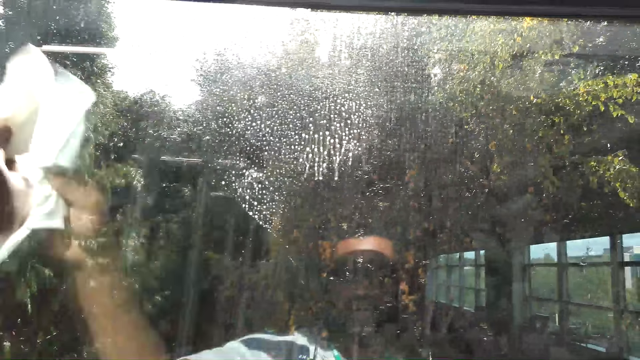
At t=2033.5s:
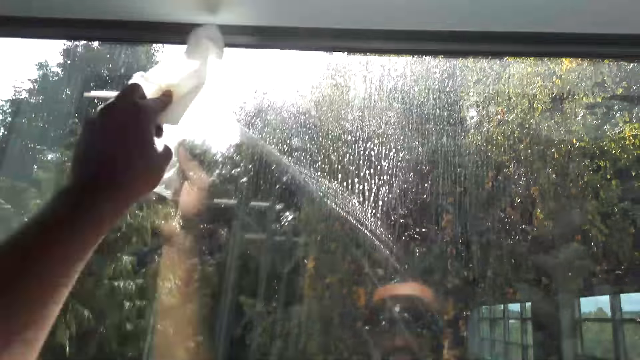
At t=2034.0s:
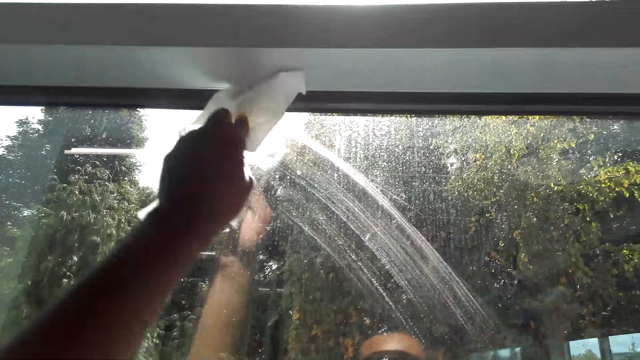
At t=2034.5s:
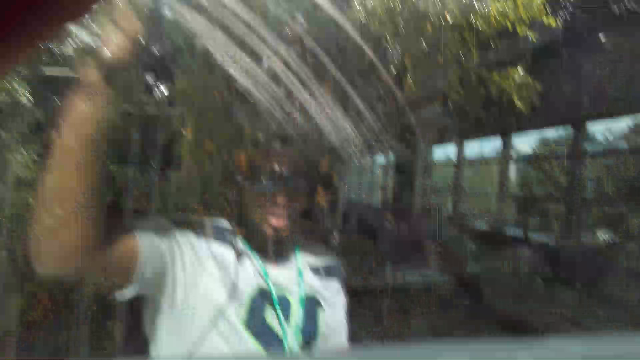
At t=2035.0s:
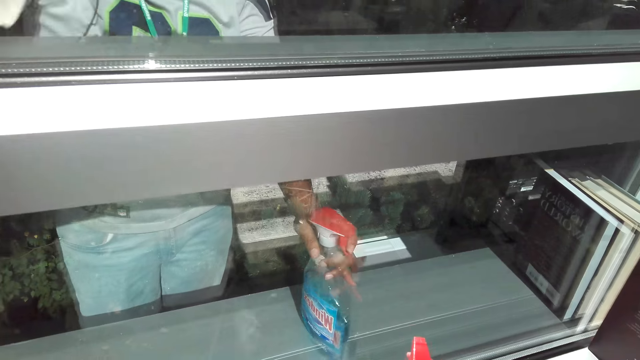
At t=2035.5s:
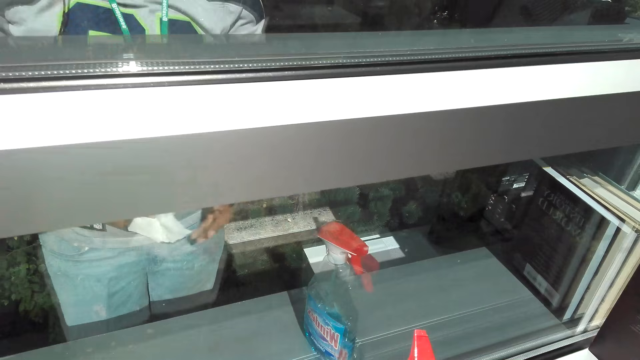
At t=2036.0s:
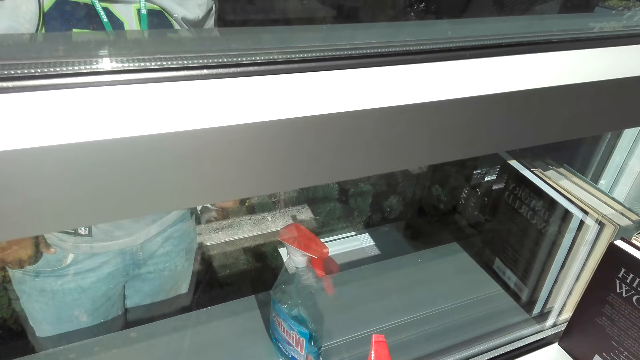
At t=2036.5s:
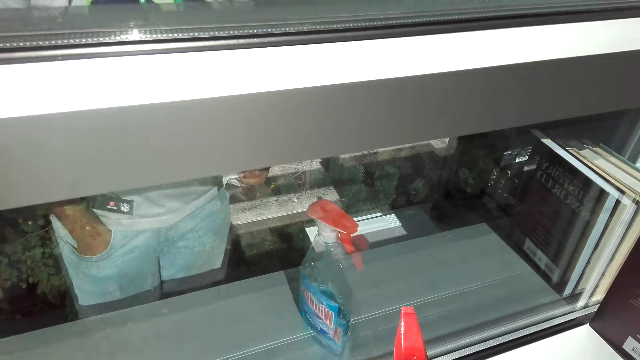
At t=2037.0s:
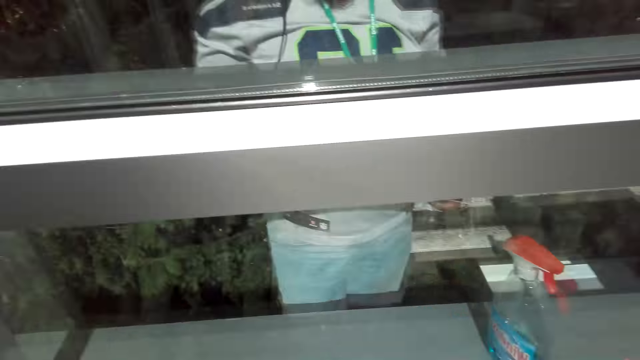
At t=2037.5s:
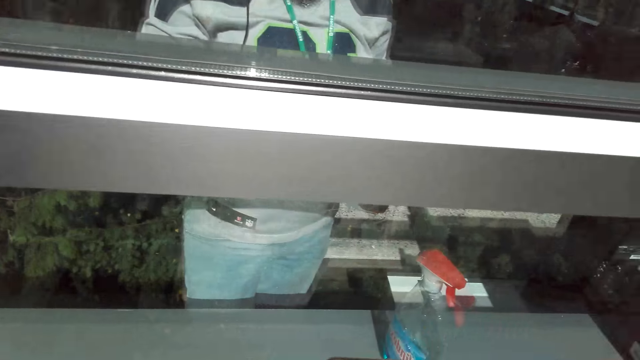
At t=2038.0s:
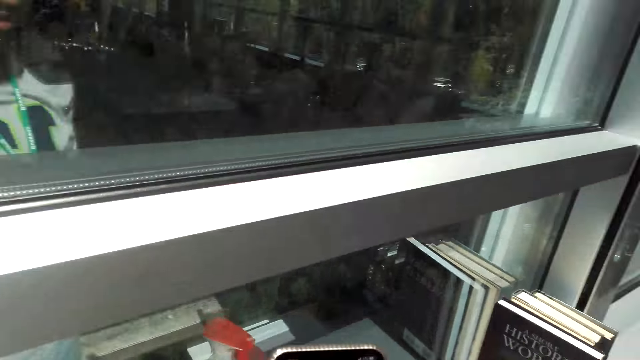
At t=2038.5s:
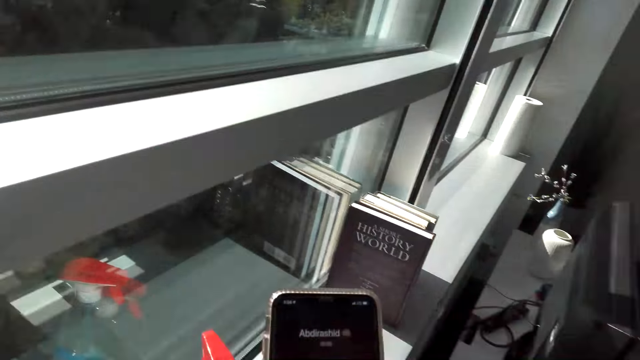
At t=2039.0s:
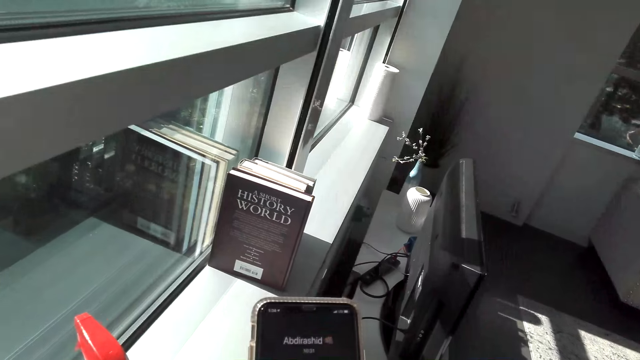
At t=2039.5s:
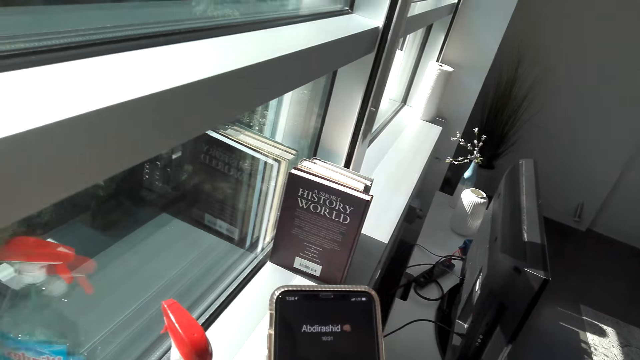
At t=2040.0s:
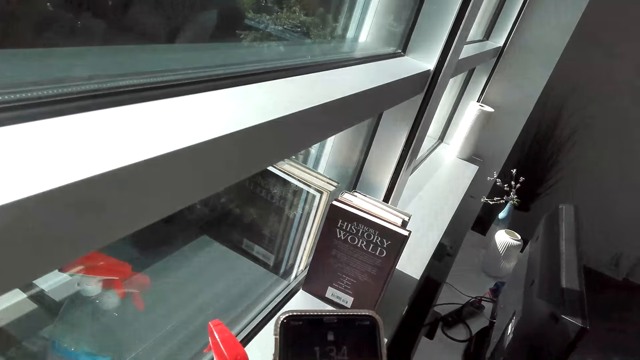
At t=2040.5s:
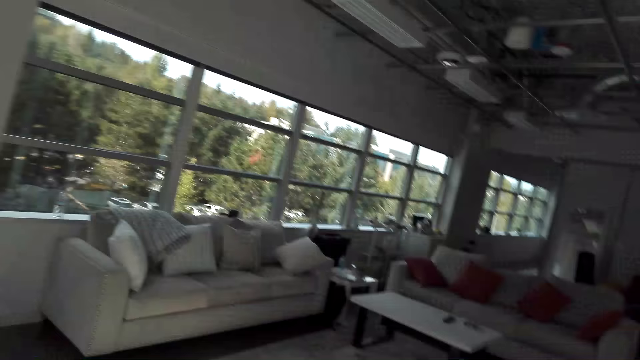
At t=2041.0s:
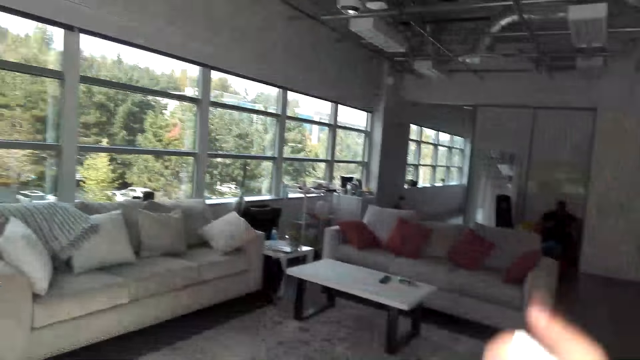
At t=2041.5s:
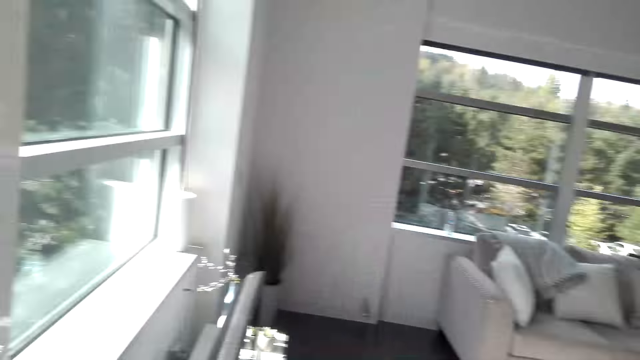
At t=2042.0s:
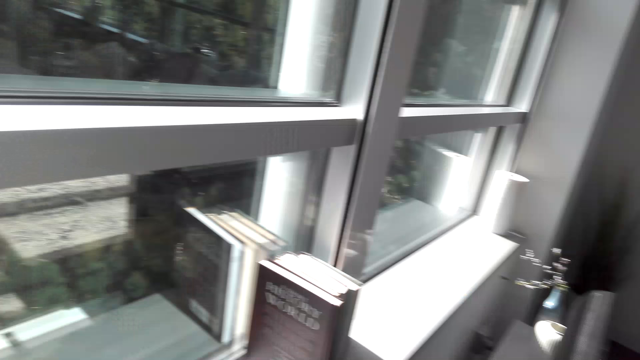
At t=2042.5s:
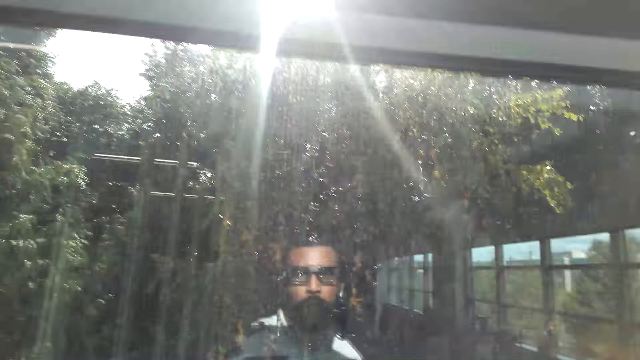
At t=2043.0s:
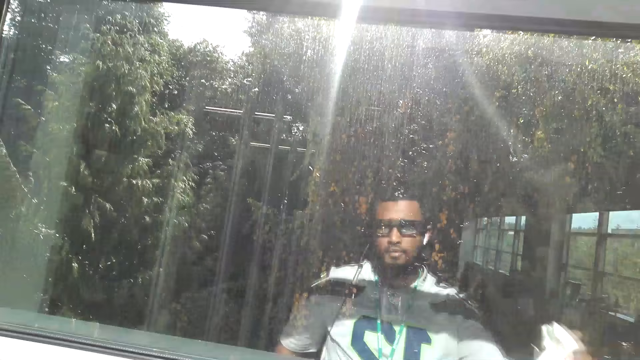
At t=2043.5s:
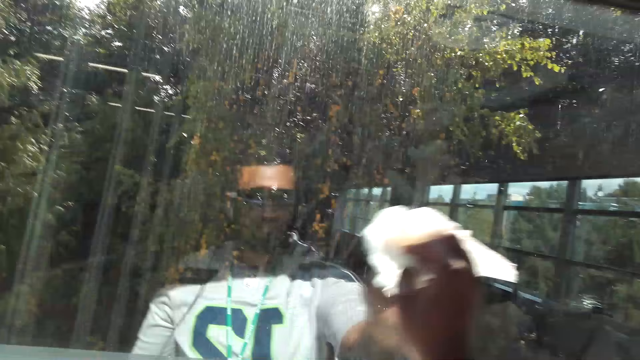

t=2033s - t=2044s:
The camera wearer wipes the window with a paper towel. They place the sprinkle bottle on the shelf. They pick up a phone from the pocket. They use the phone. They end the call on the phone. They look around the room.

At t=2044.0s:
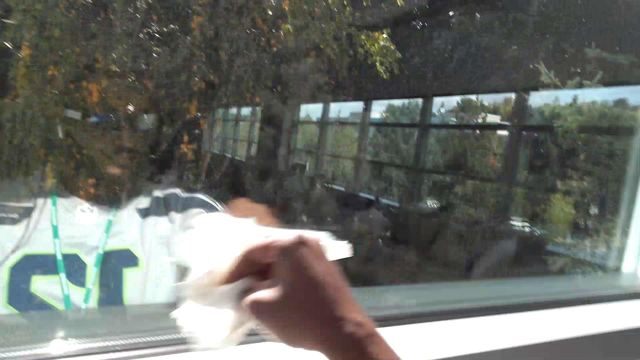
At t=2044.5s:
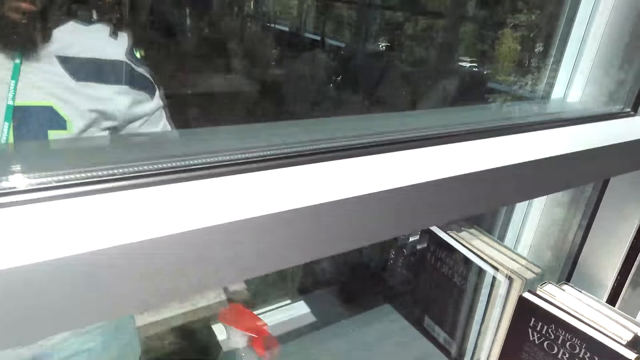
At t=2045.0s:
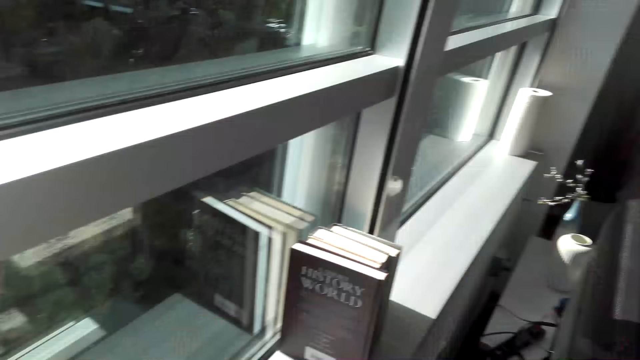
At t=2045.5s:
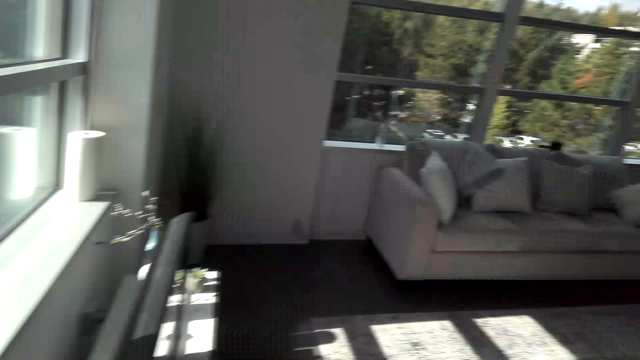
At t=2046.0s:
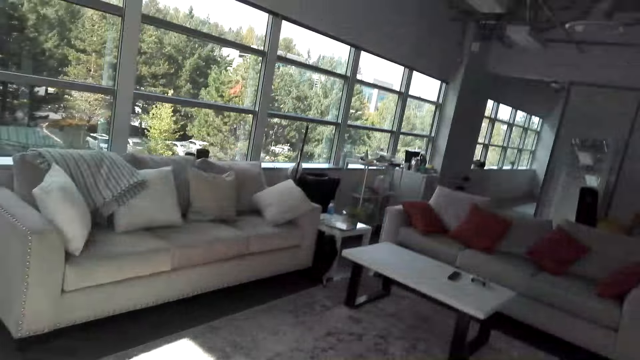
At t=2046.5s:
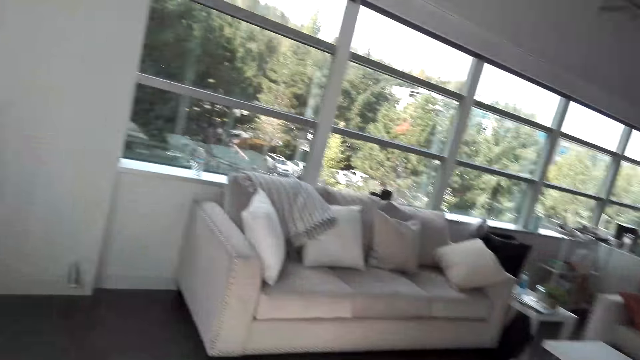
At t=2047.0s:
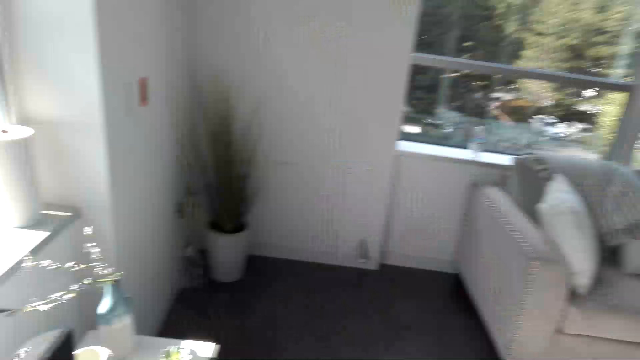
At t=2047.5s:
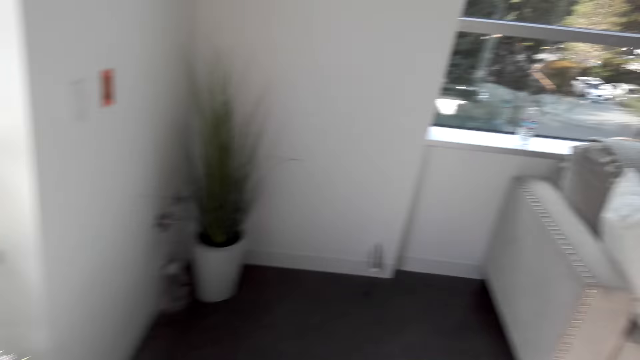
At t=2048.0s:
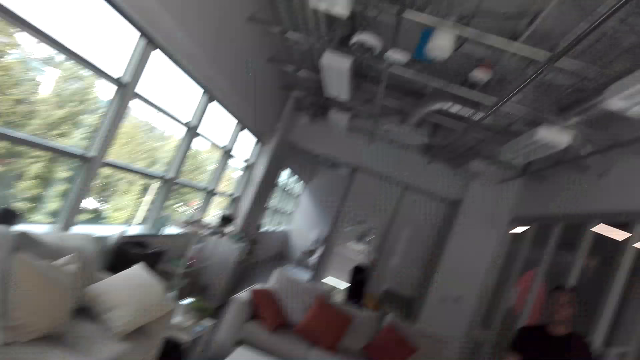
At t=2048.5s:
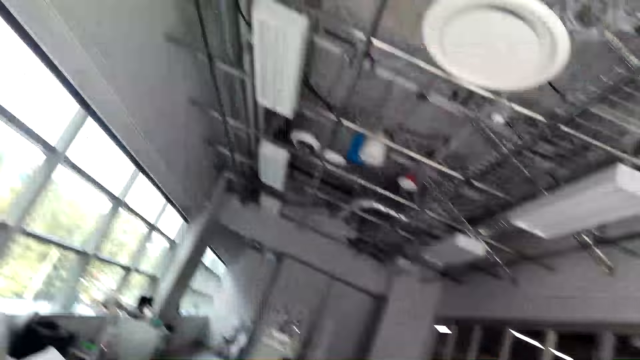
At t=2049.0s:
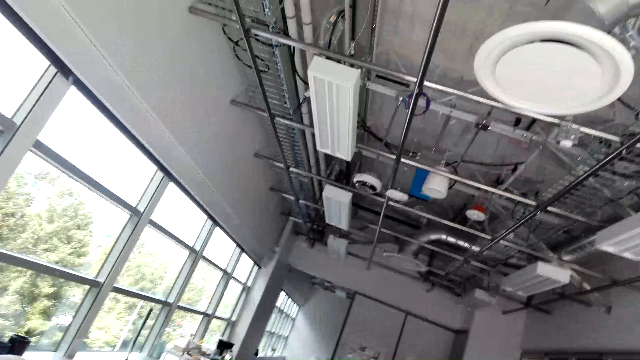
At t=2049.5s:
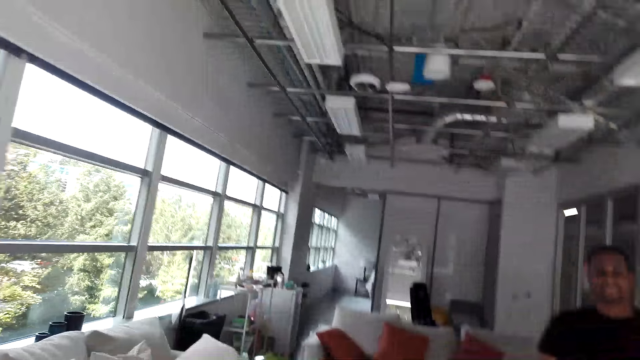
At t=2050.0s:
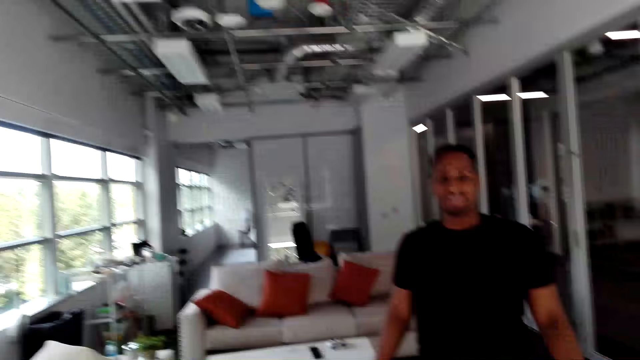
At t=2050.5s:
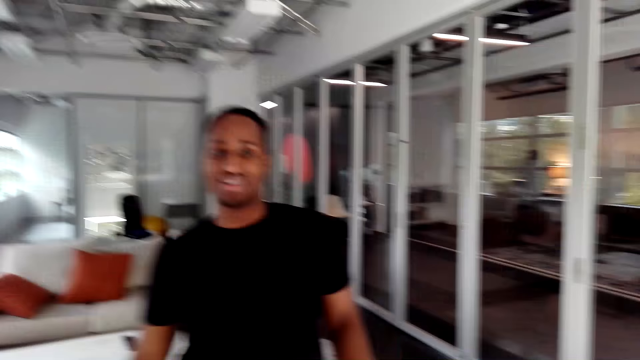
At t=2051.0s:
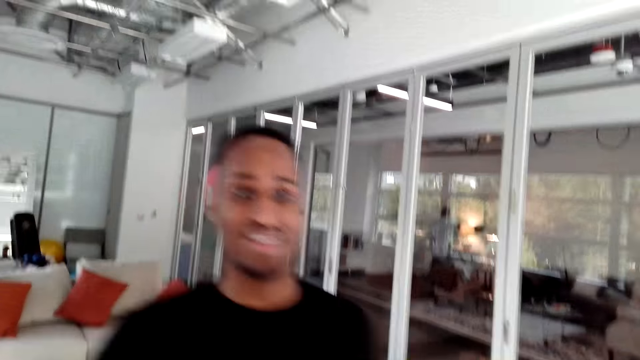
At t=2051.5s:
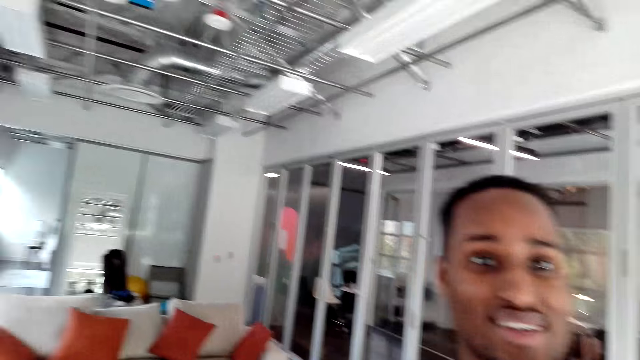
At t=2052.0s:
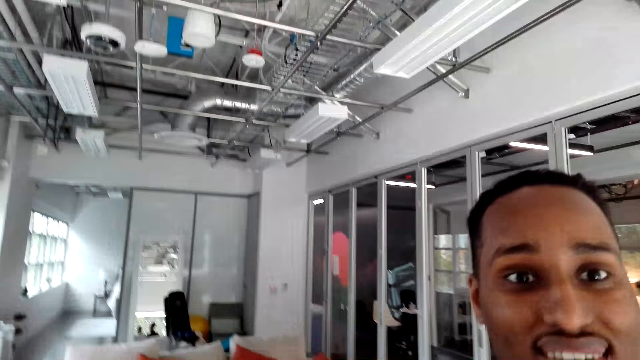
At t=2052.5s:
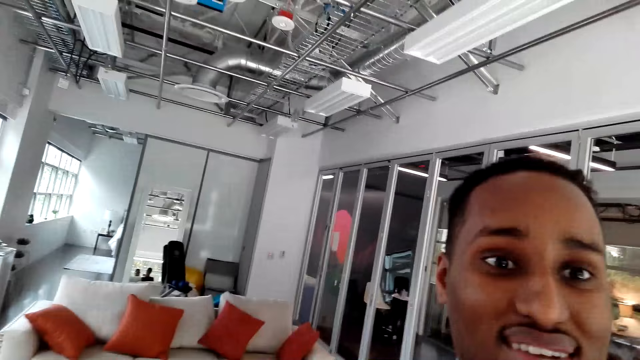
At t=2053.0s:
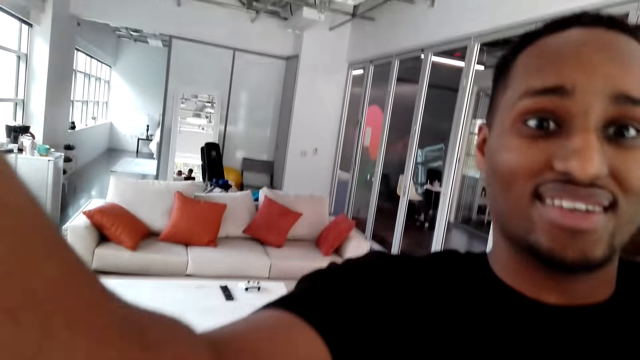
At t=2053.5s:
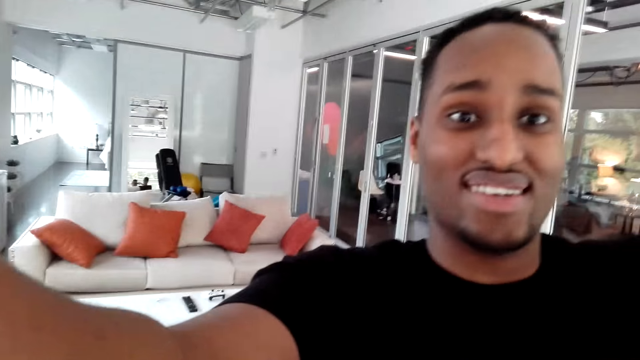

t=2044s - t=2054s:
The camera wearer wipes a window with a paper towel. They look around the room. A man converses with the camera wearer. The camera wearer walks around the room. They respond to the man. The man approaches the camera wearer.
